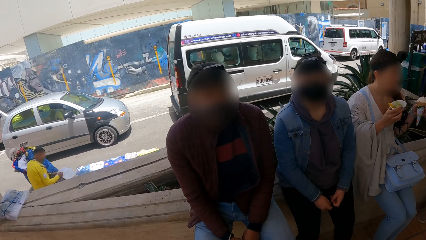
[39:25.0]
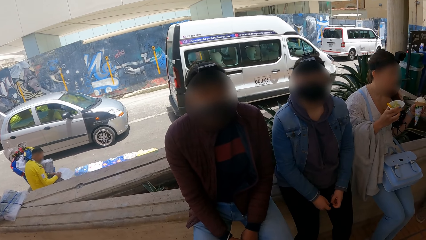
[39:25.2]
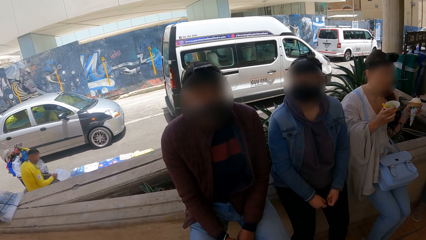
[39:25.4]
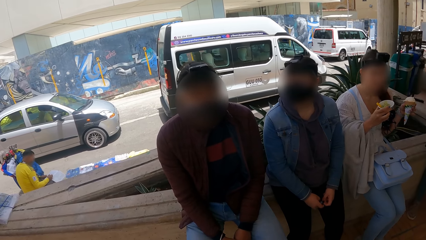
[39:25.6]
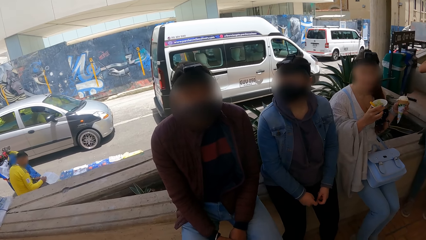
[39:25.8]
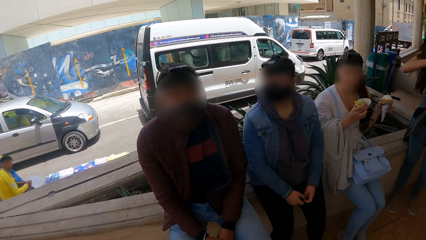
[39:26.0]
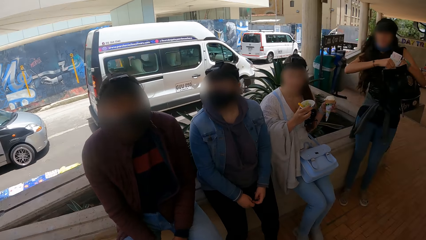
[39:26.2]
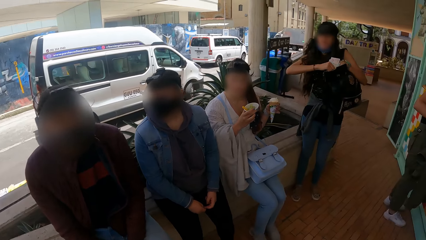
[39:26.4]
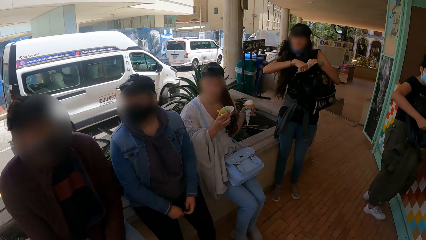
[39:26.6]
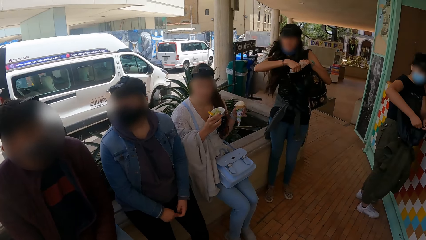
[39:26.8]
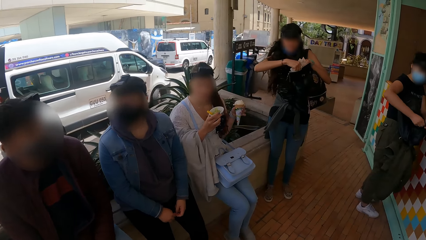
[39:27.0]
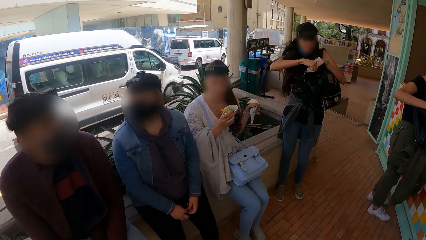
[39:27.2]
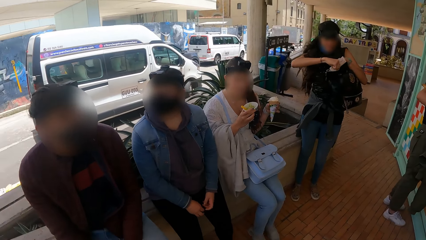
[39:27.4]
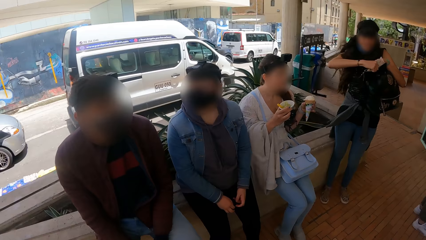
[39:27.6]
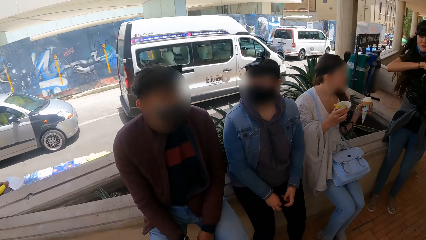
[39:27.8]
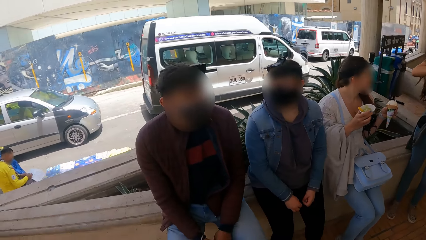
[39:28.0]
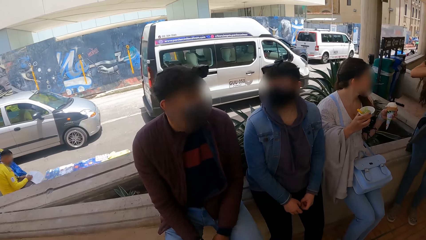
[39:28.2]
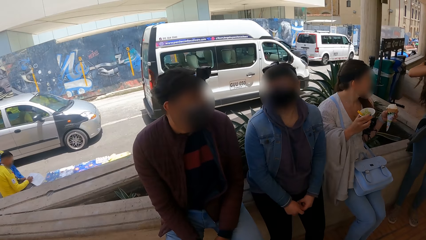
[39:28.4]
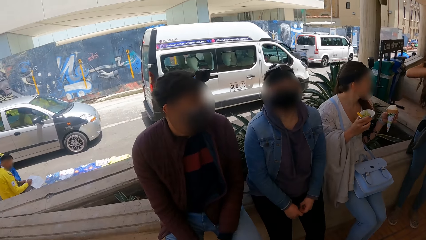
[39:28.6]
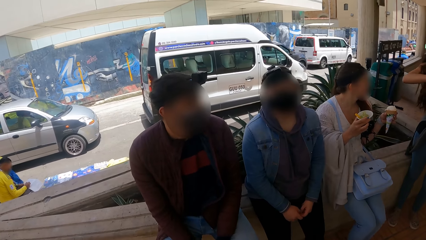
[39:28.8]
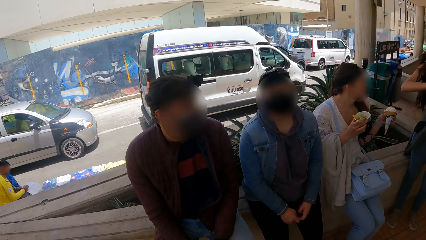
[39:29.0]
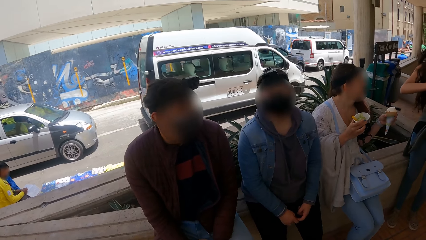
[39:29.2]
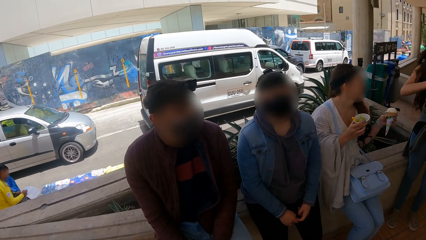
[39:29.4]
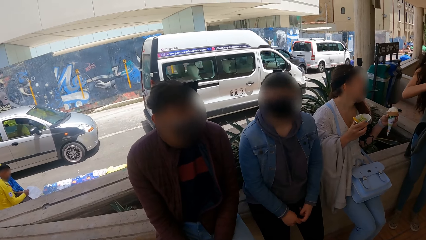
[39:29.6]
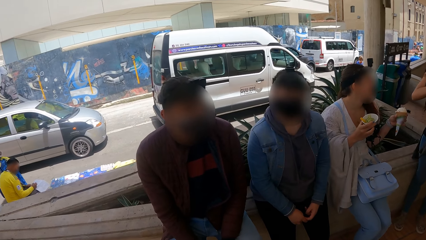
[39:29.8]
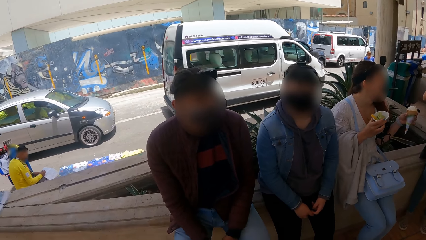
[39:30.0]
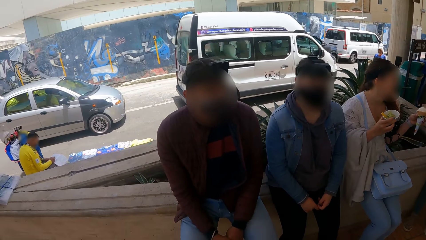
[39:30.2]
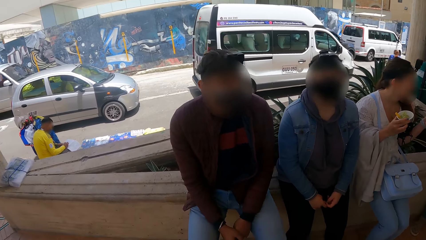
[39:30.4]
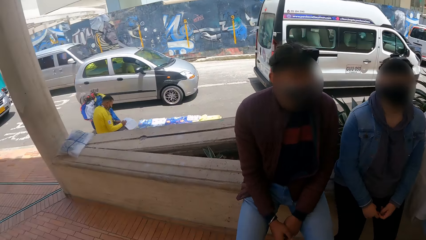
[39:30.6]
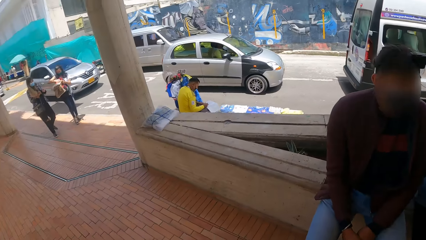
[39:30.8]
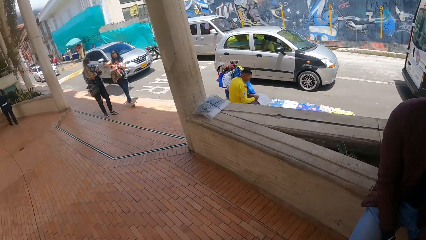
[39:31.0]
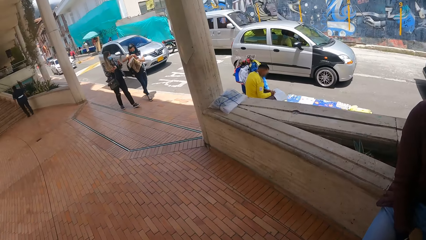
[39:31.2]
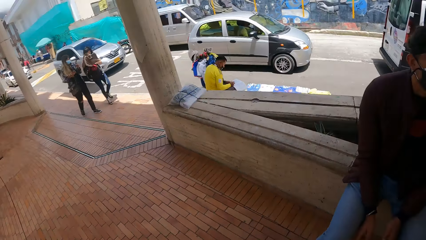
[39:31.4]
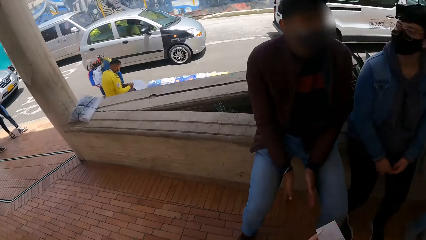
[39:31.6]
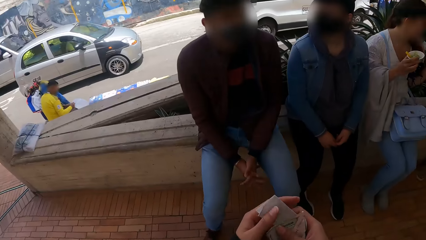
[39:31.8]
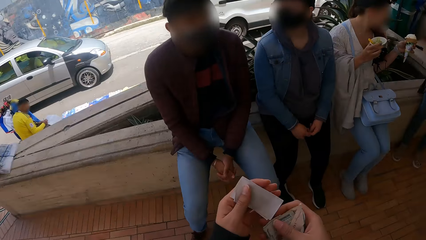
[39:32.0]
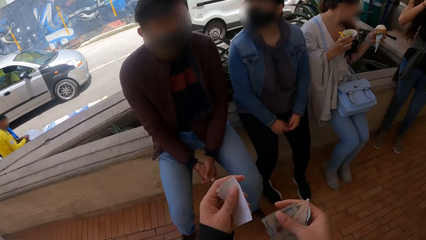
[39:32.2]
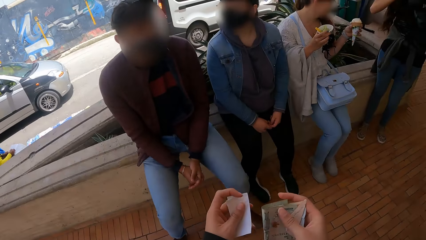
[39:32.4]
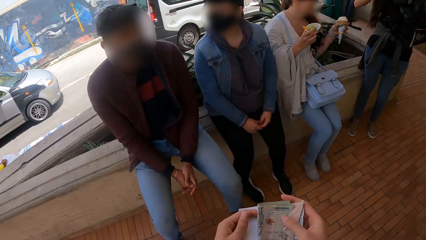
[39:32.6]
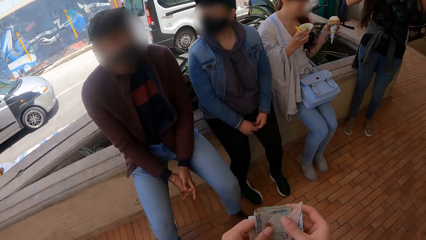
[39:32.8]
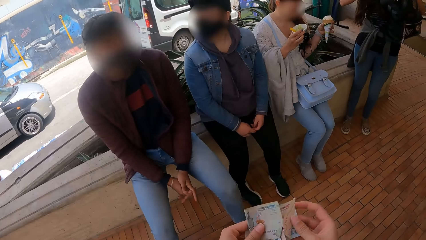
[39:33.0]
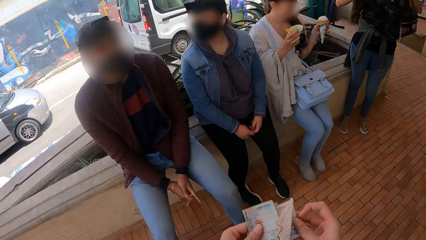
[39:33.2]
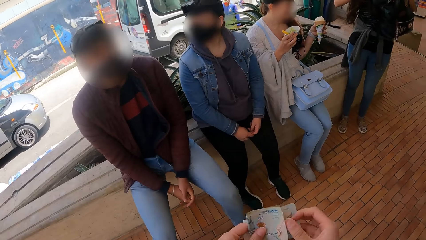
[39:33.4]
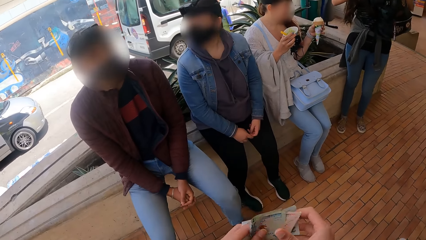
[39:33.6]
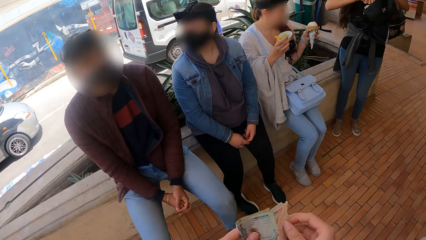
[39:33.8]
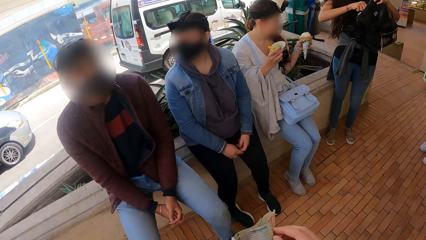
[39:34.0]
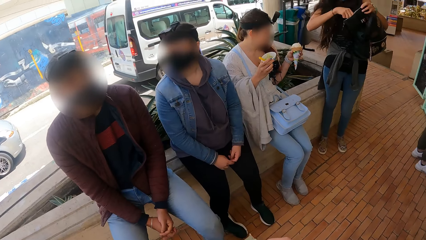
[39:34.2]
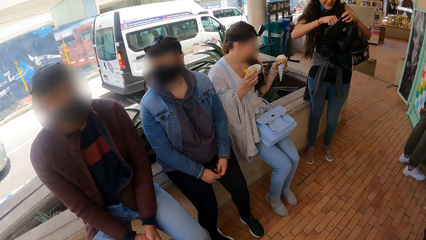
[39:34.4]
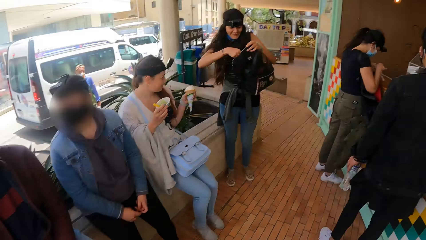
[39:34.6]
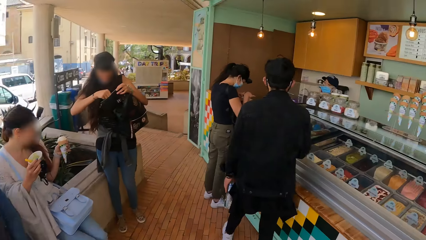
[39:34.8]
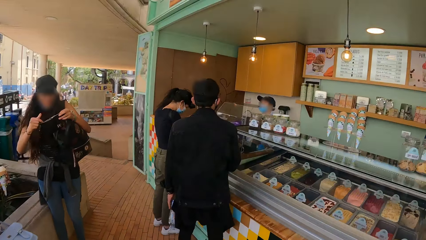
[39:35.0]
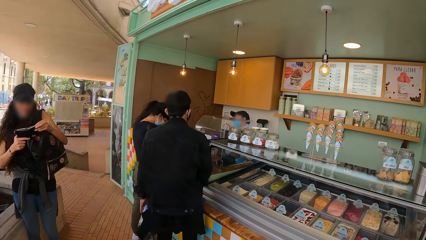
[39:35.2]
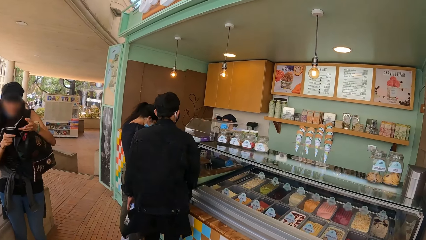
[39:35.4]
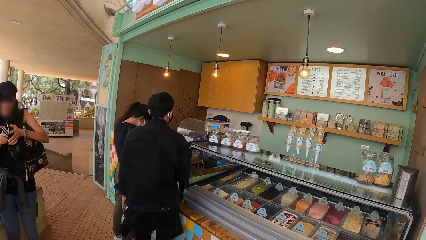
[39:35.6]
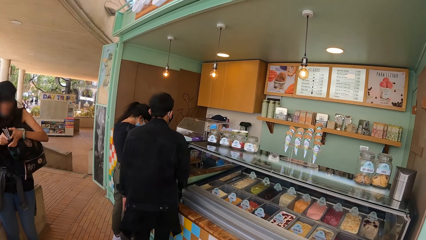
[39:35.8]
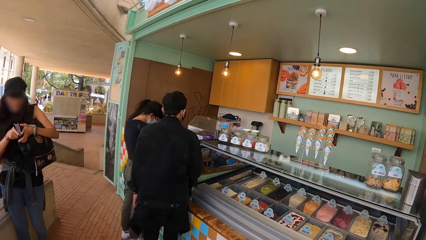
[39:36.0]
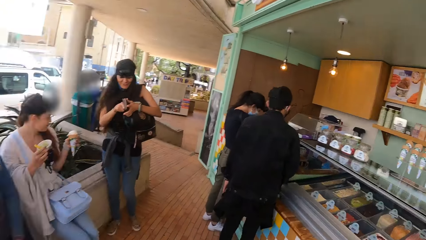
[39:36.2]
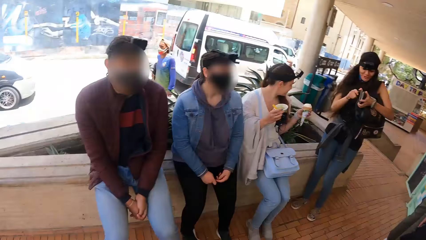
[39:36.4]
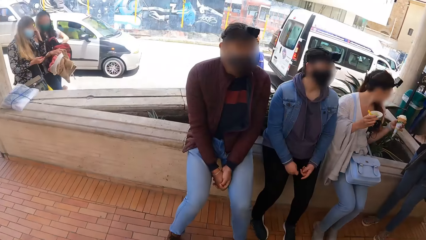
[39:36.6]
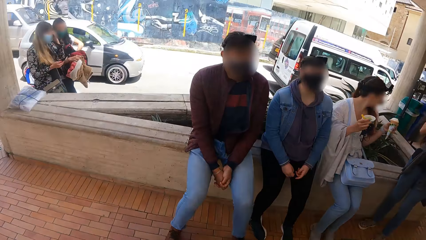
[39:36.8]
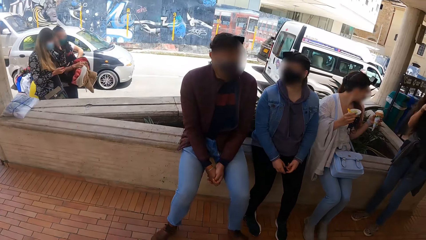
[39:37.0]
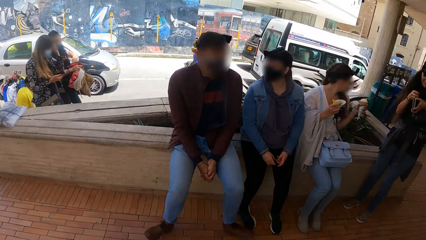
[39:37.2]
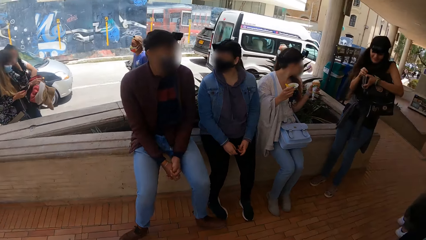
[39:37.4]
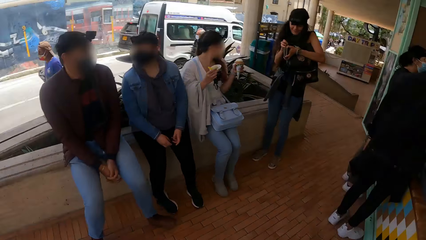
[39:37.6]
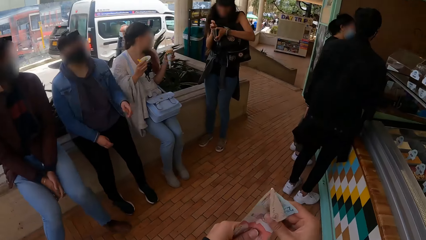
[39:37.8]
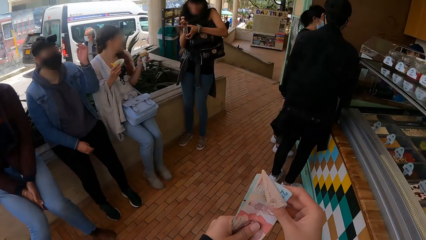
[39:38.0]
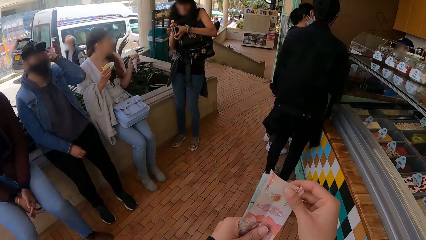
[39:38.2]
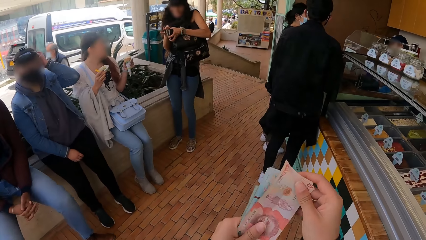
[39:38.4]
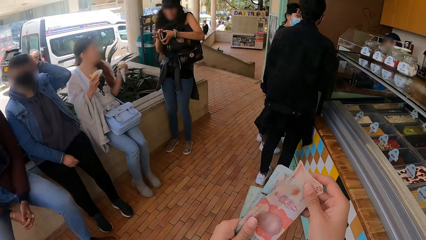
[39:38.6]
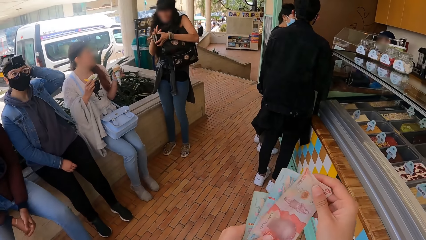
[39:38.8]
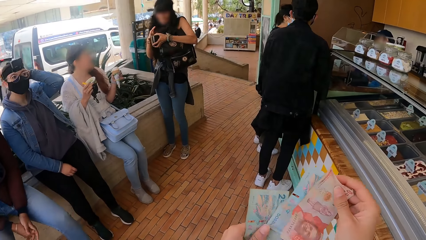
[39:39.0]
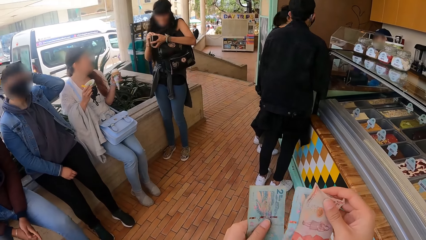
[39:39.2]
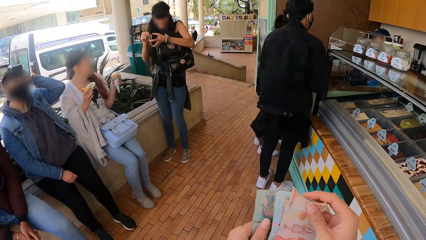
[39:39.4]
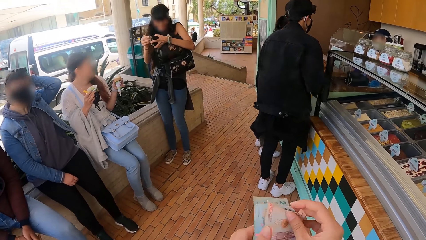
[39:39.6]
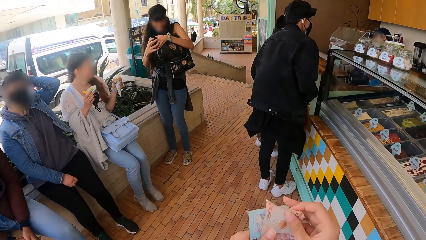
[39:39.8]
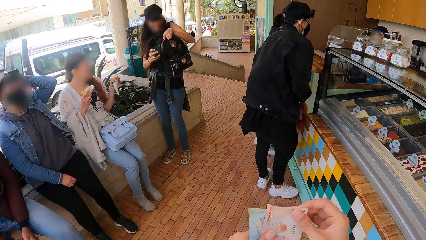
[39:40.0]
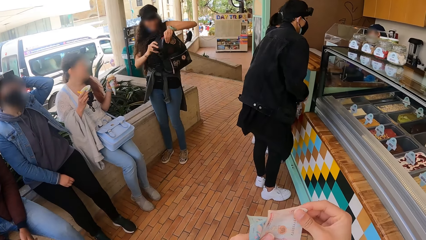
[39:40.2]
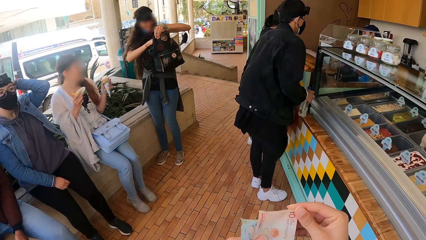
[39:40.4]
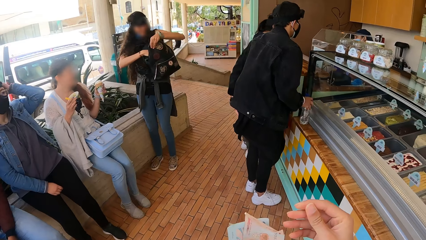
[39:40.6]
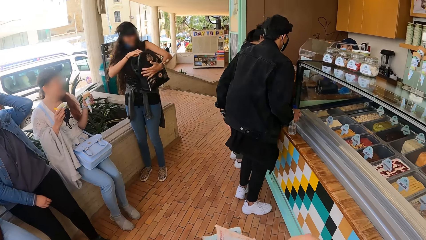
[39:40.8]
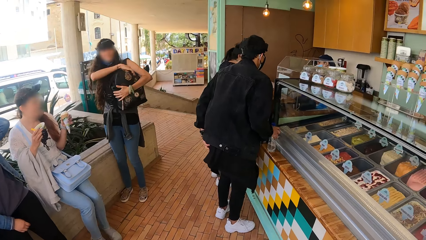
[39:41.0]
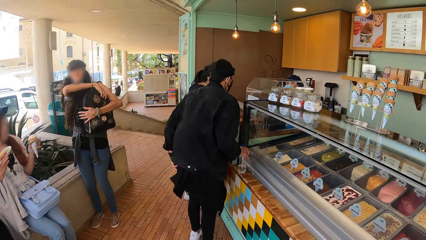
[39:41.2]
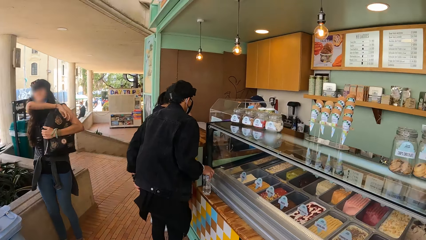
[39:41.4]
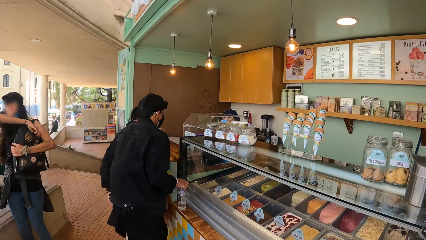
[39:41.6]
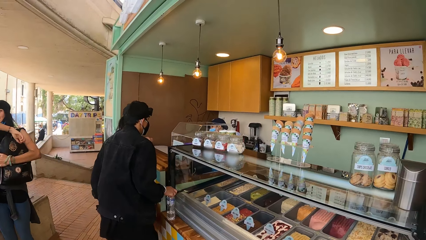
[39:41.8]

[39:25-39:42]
A man sits beside a woman. The woman sits on a pavement. The camera wearer turns around. Another woman holds the ice cream on both hands. The camera wearer holds the money with both hands. Another man moves closer to the counter. The camera wearer turns around. They hold the money with both hands.
